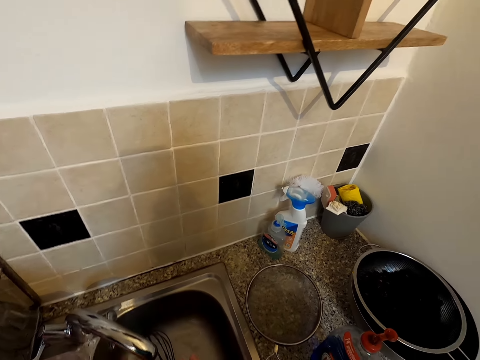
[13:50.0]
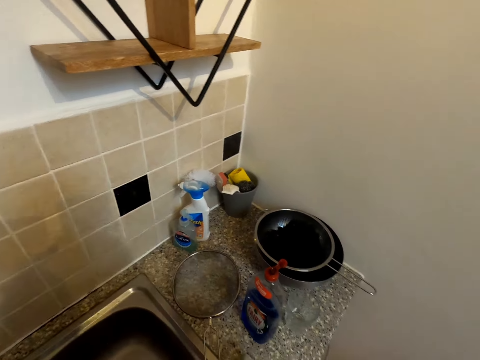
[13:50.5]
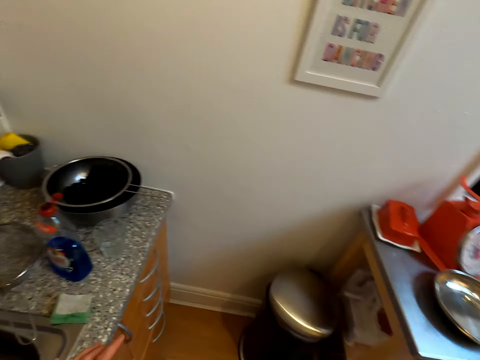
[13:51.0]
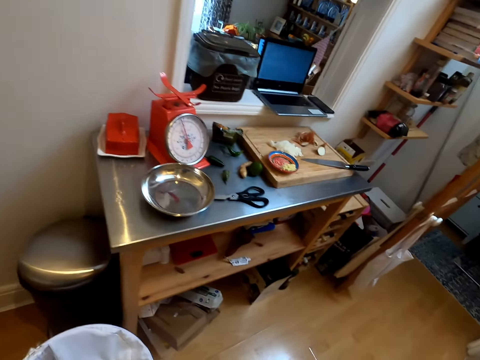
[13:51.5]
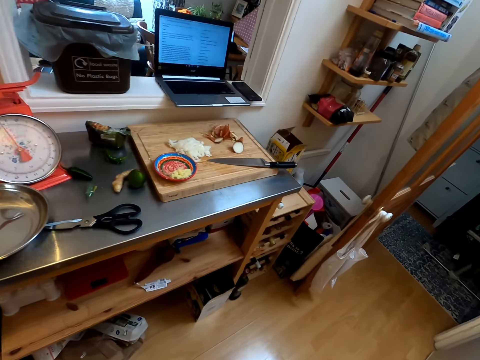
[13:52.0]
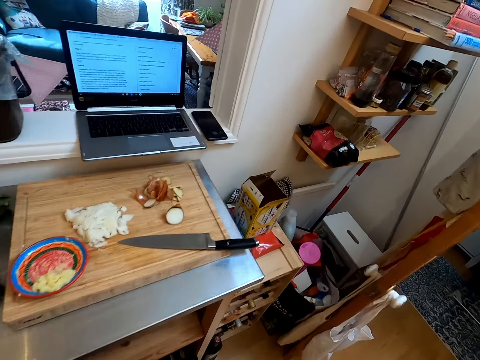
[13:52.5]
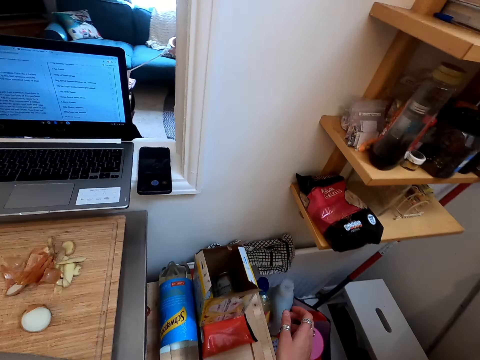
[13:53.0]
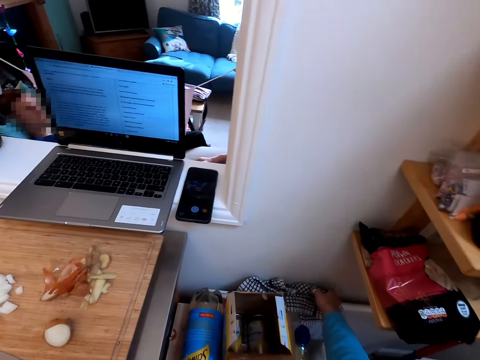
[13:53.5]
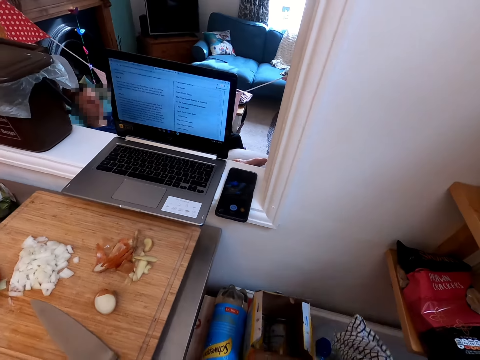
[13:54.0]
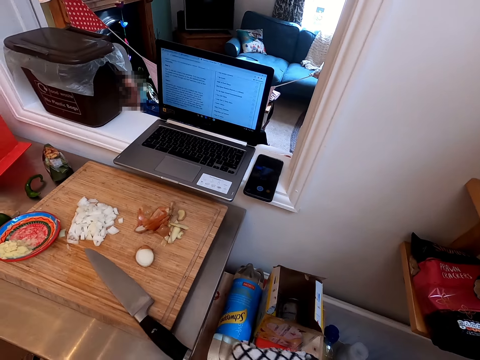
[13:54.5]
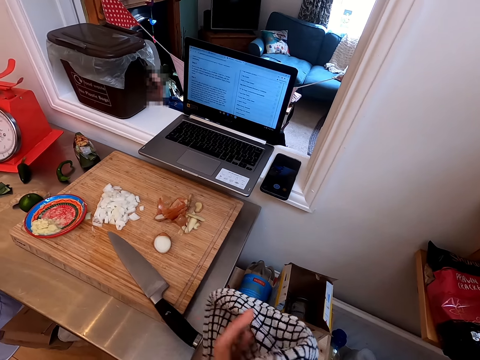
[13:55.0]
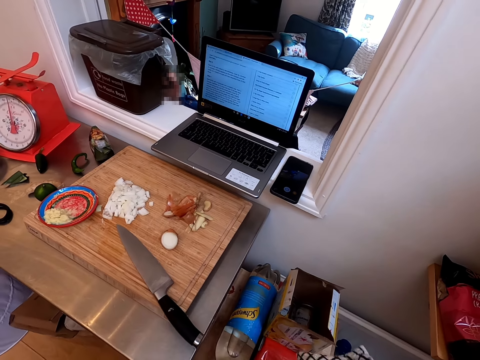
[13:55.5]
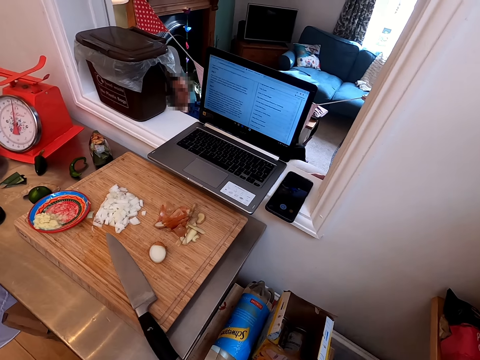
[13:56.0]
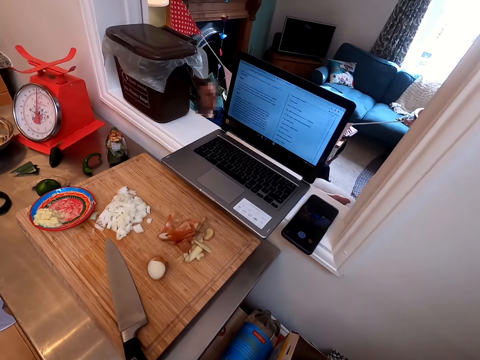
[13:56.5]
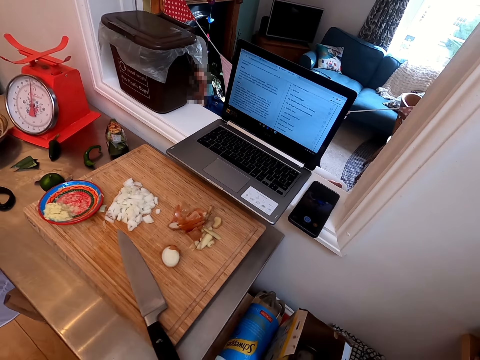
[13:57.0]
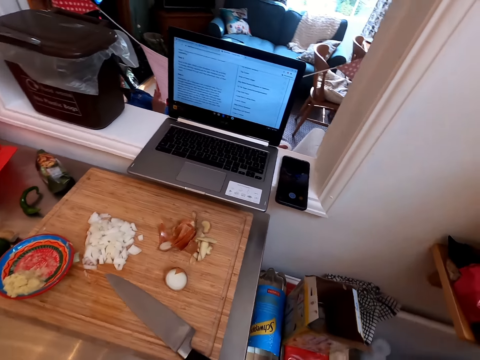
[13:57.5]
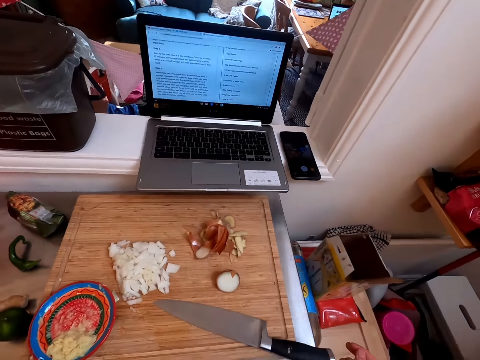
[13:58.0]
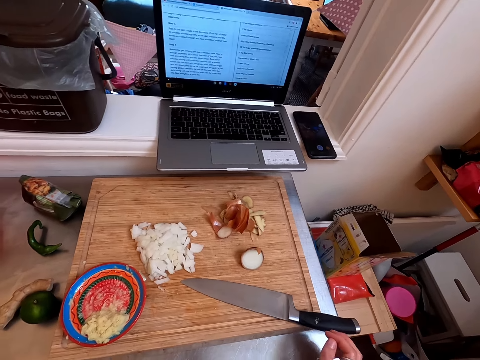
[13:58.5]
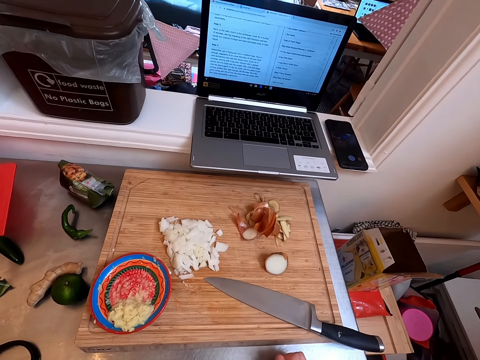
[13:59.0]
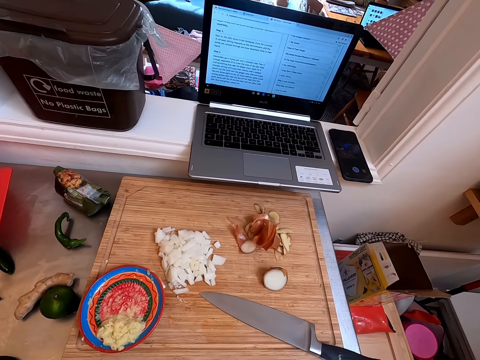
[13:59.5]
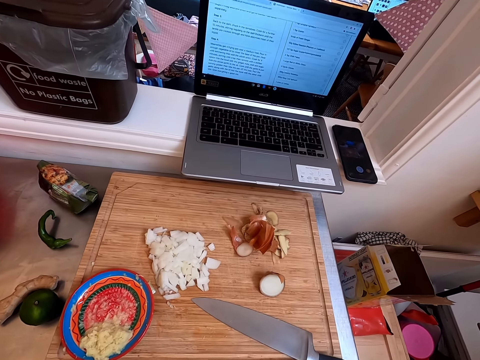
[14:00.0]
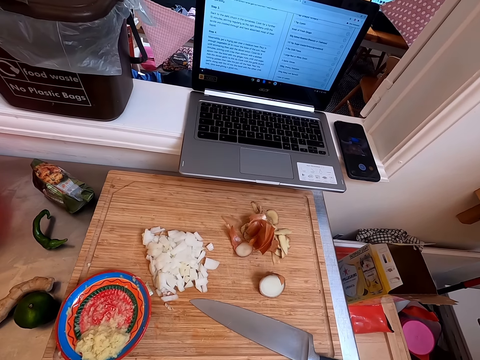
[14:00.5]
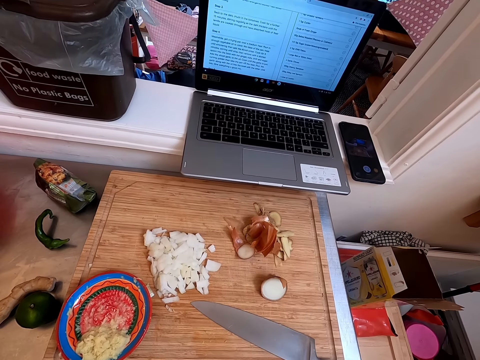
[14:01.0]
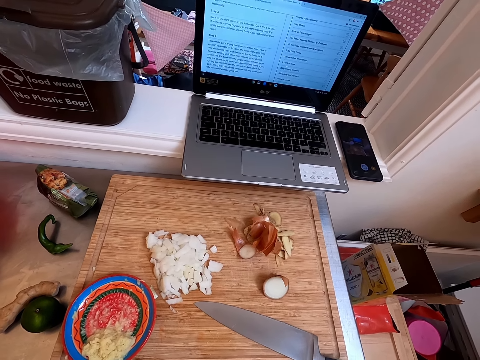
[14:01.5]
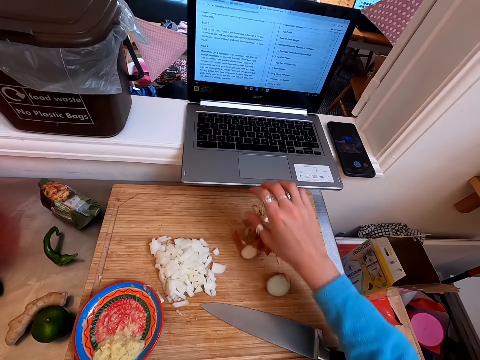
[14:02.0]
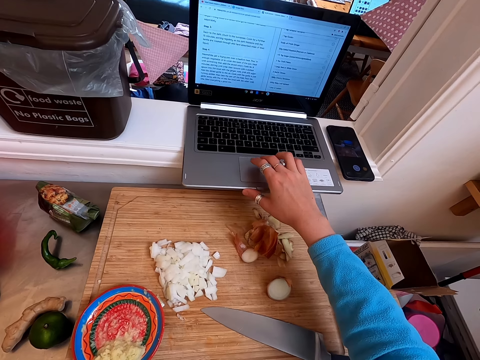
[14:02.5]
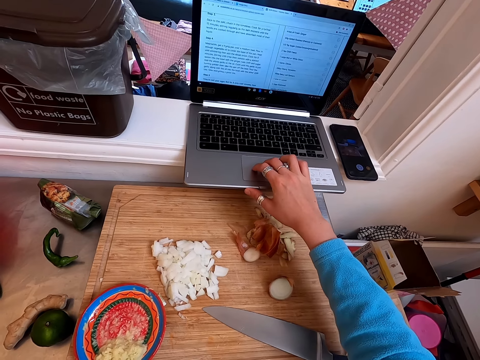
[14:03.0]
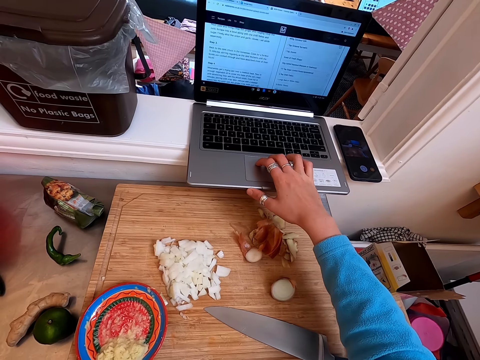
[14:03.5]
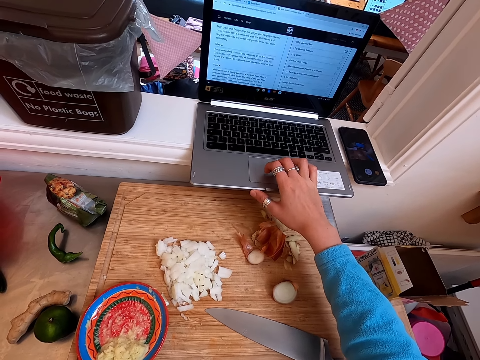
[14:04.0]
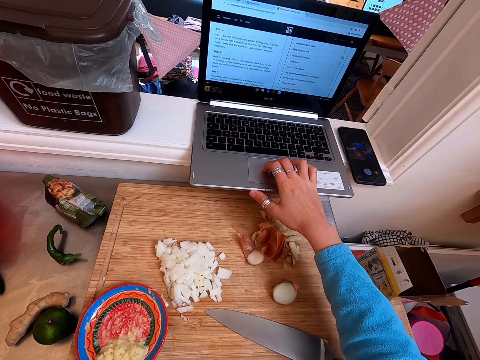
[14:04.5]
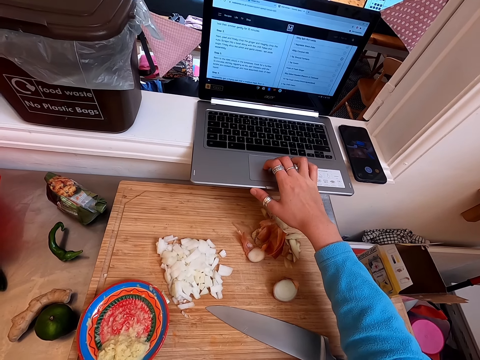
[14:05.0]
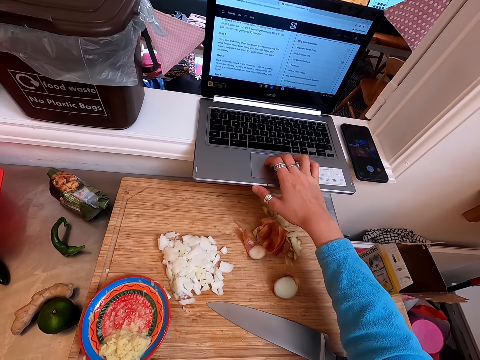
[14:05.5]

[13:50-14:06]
The camera wearer turns off the faucet. They walk around. They look around in the kitchen. They pick up a piece of cloth. They dry hands with the piece of cloth. They operate a laptop.

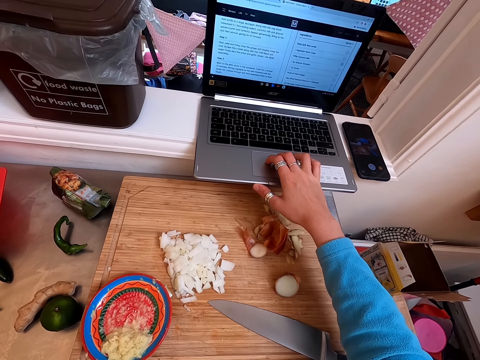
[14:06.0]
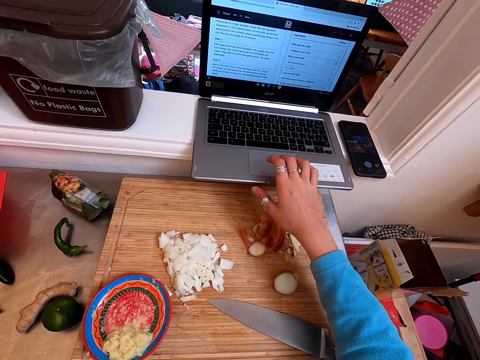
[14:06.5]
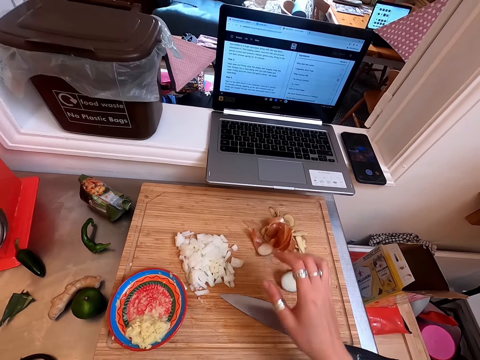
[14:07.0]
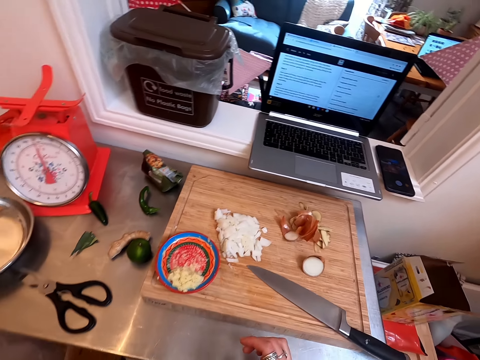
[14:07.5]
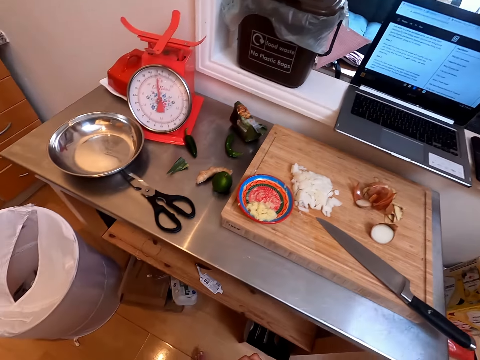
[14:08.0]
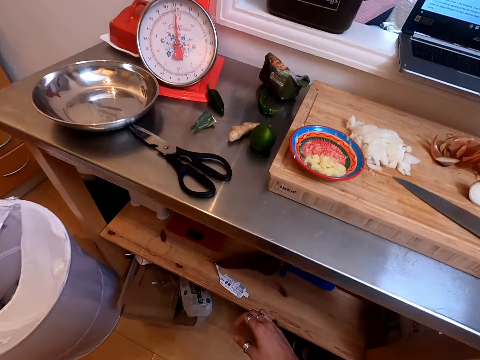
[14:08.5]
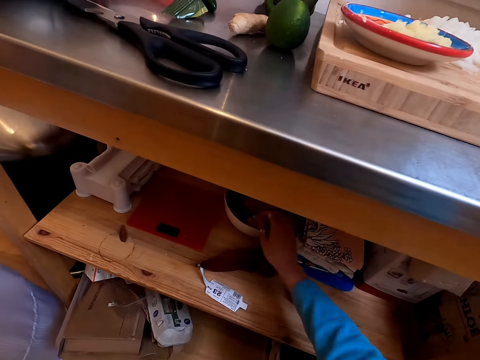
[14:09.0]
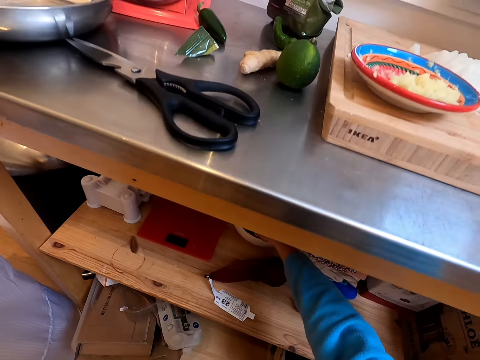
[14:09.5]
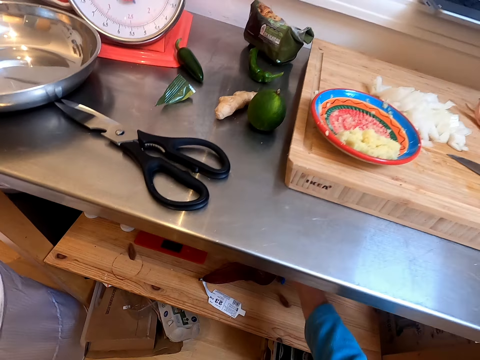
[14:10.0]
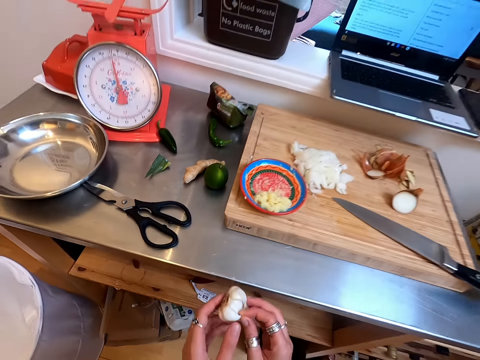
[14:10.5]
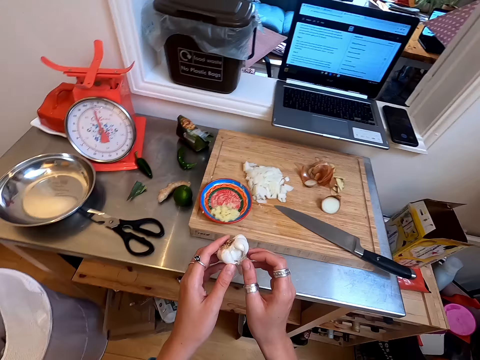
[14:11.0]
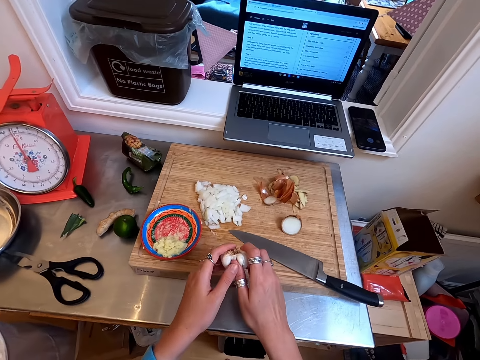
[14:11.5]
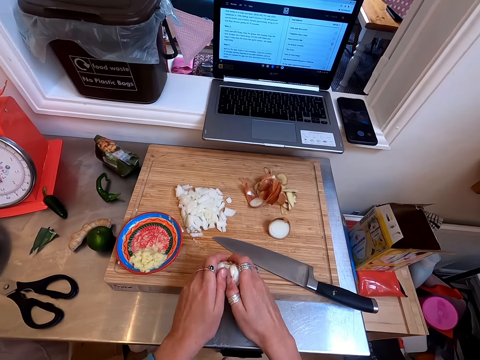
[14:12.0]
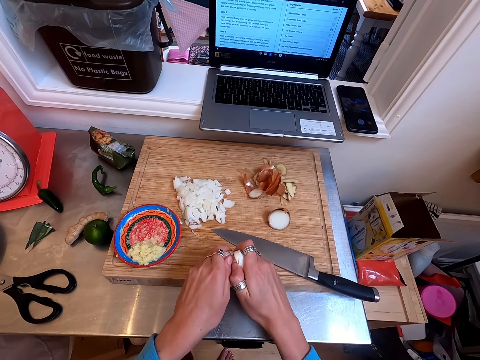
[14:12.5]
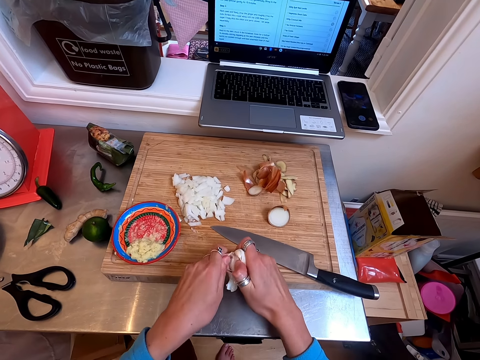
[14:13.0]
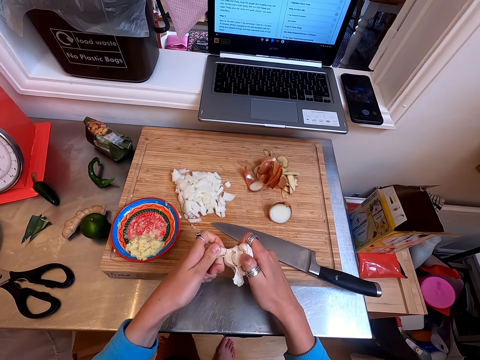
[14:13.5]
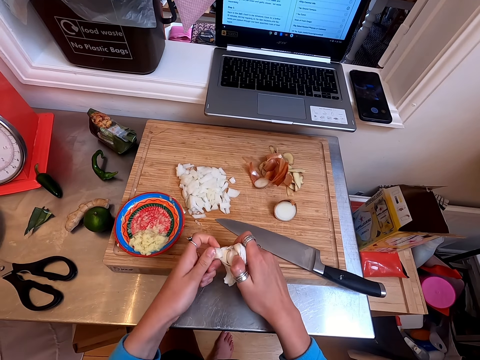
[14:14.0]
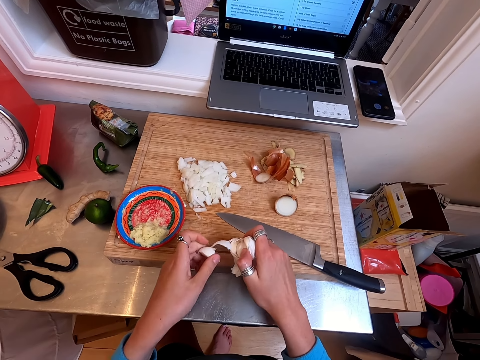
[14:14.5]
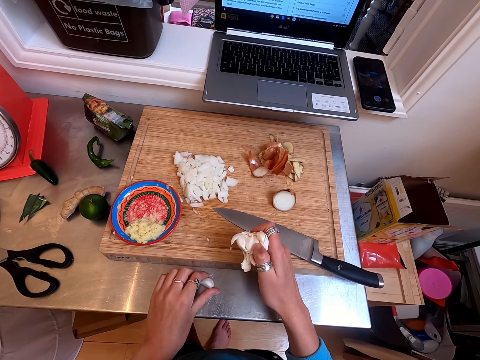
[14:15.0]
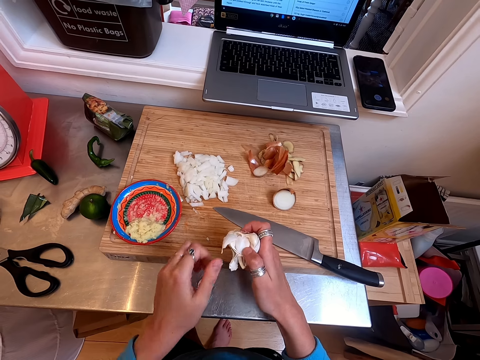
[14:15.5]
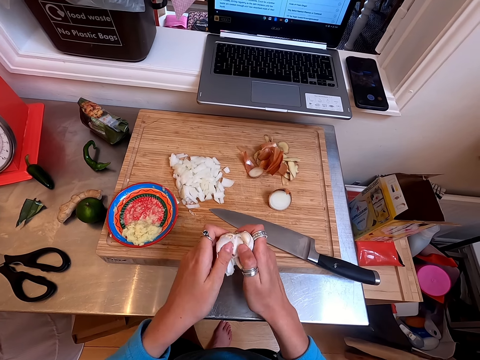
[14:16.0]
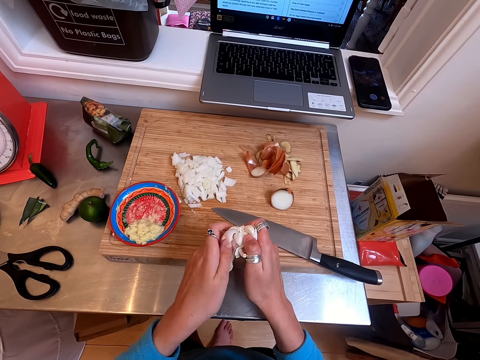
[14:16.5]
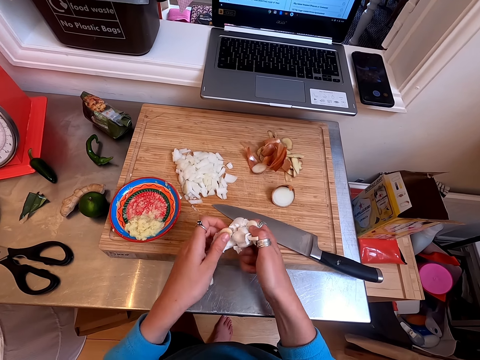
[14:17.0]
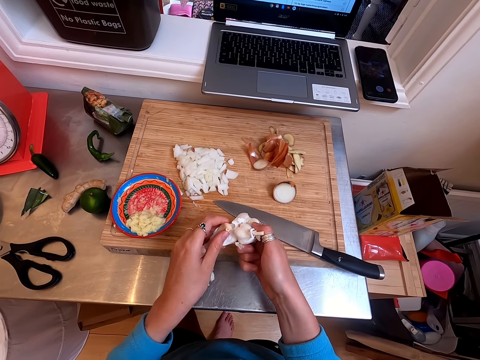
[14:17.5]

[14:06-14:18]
The camera wearer looks around in a kitchen. They pick up a garlic below a table. They divide the garlic into parts with hands. They look around. They drop the garlic. They separate part of the garlic.
